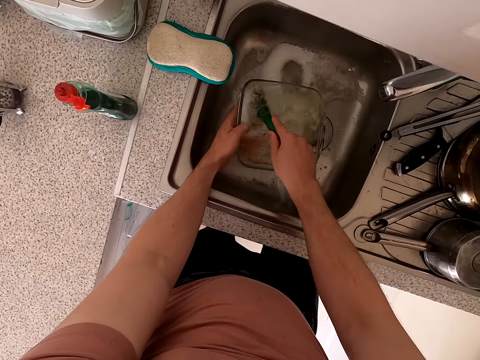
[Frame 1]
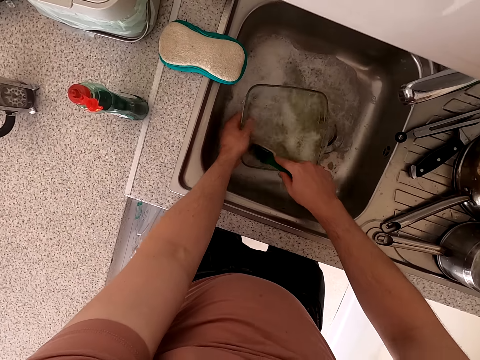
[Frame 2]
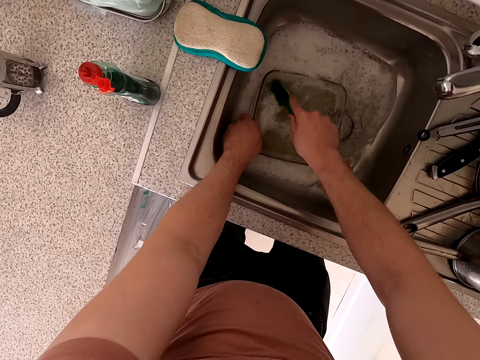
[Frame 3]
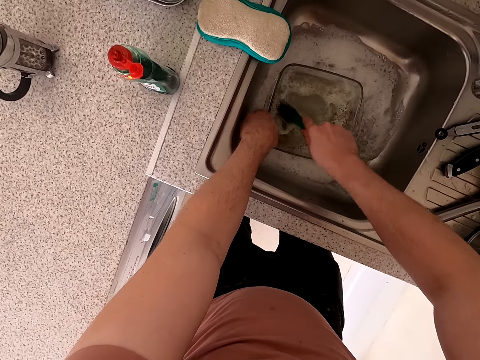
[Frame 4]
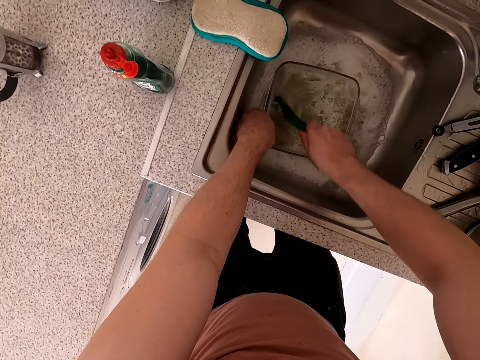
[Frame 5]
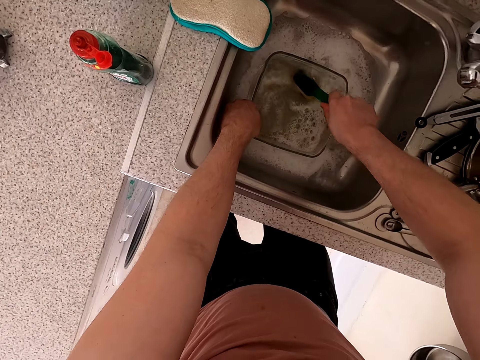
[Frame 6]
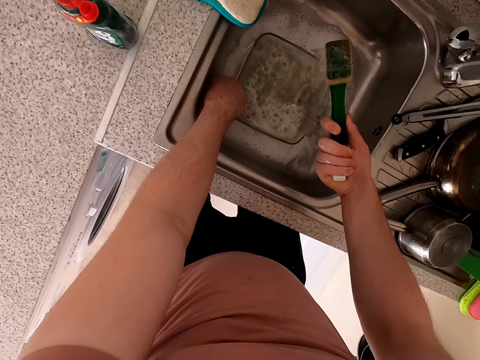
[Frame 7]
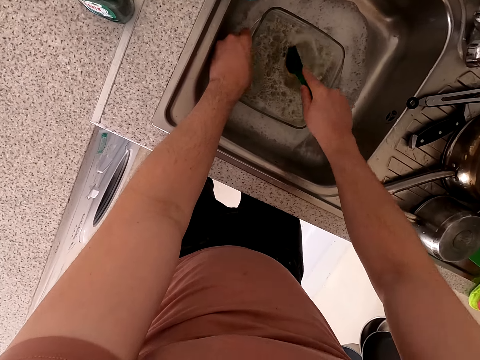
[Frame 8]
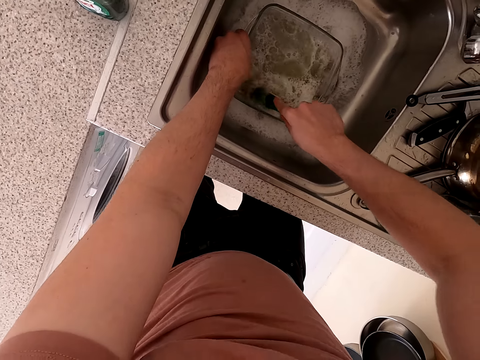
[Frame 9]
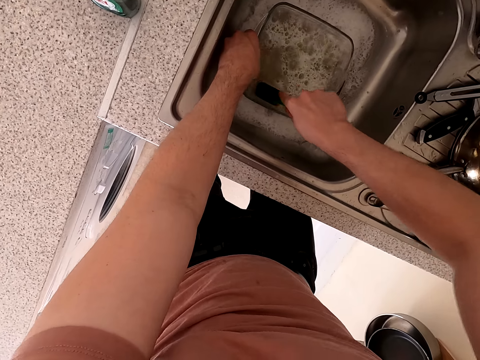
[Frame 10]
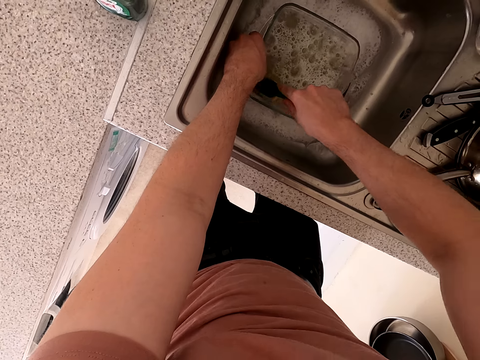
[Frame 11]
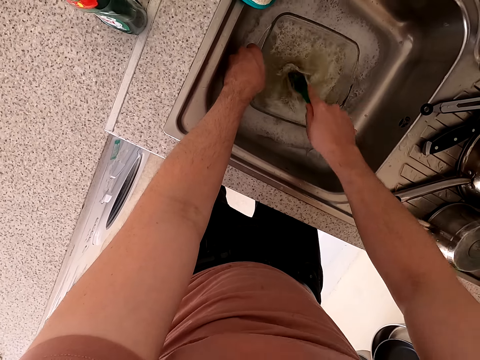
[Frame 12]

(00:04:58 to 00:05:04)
The camera wearer washes the bowl.

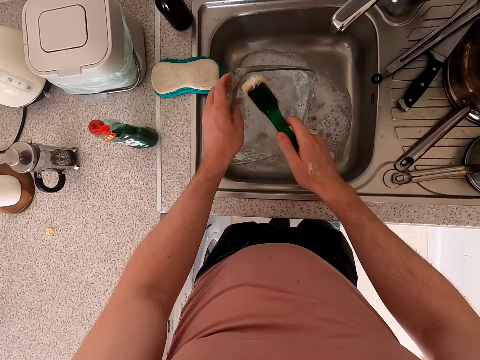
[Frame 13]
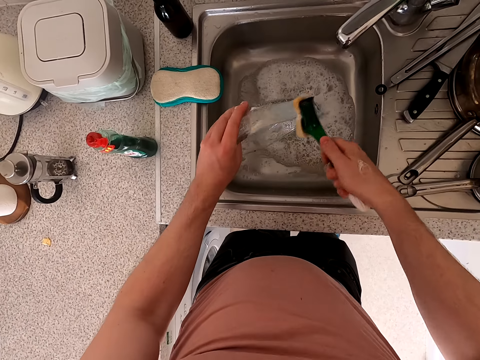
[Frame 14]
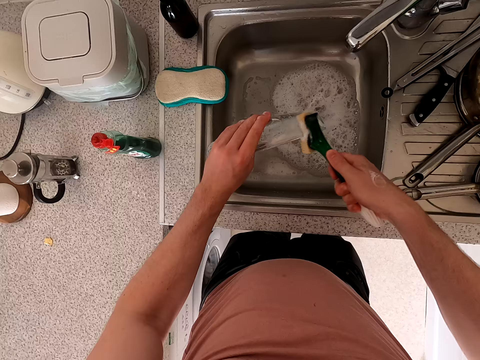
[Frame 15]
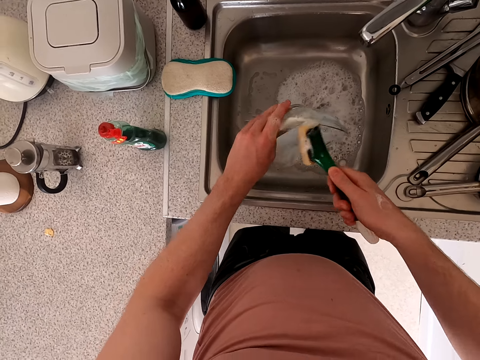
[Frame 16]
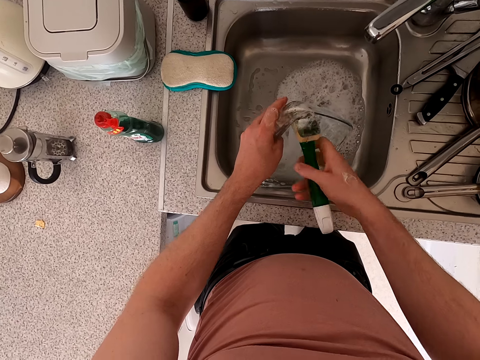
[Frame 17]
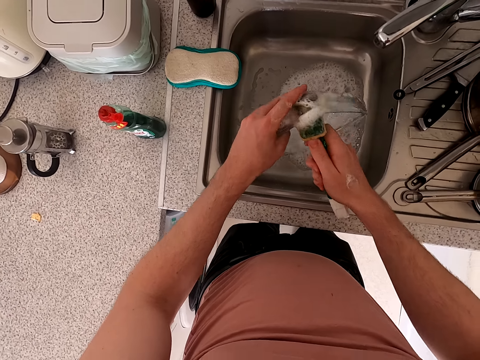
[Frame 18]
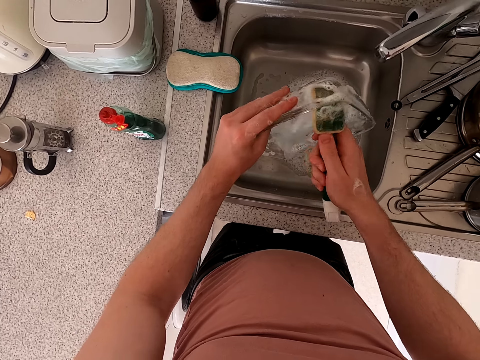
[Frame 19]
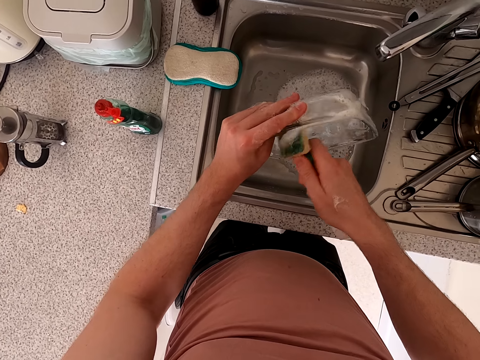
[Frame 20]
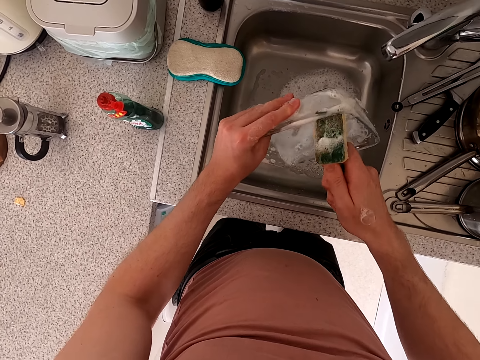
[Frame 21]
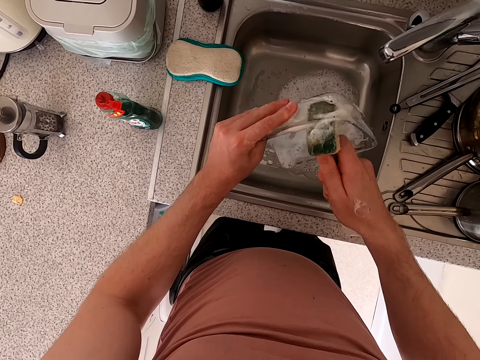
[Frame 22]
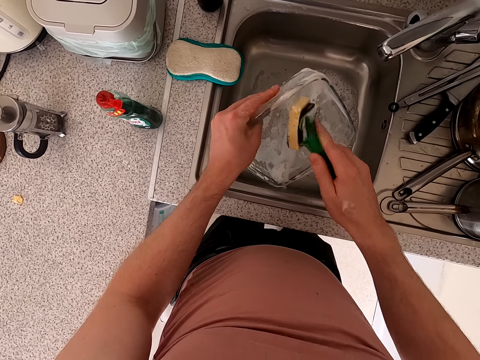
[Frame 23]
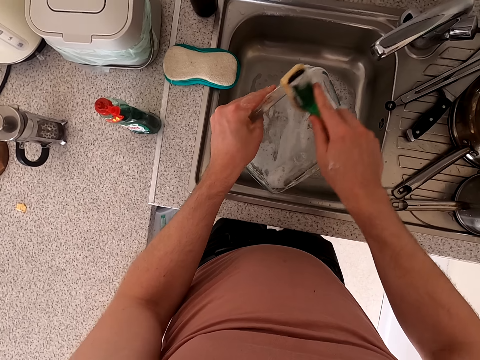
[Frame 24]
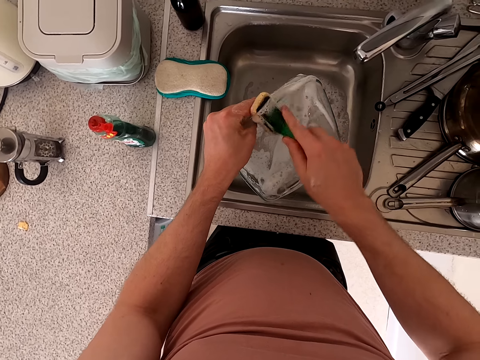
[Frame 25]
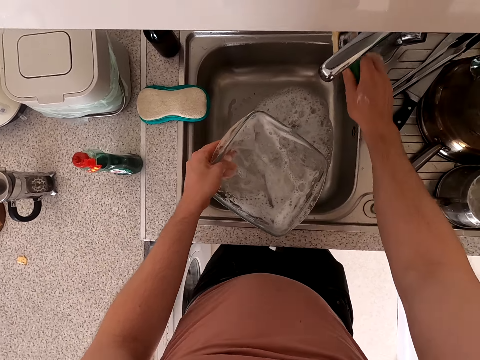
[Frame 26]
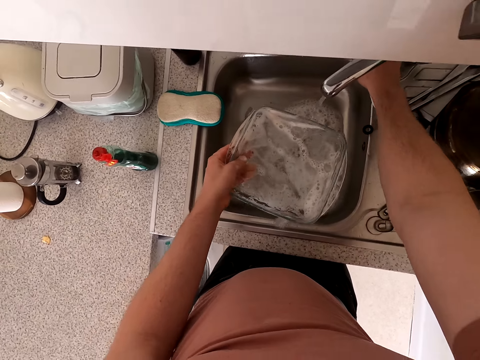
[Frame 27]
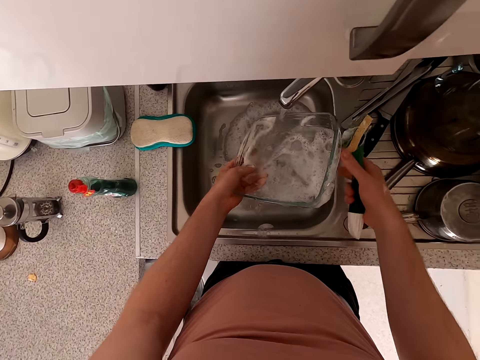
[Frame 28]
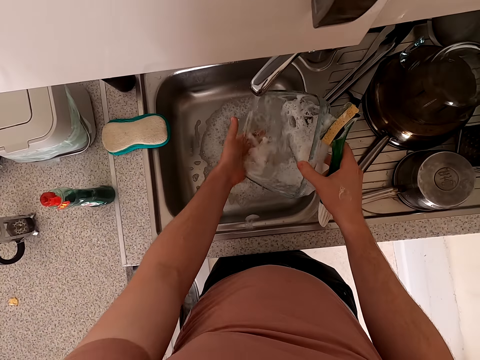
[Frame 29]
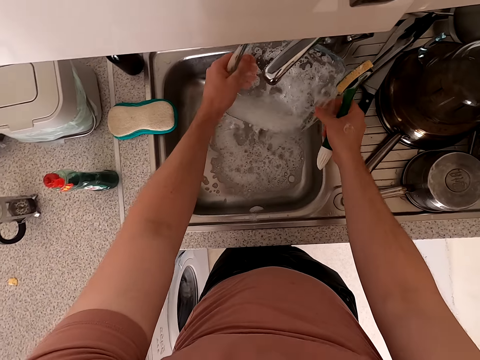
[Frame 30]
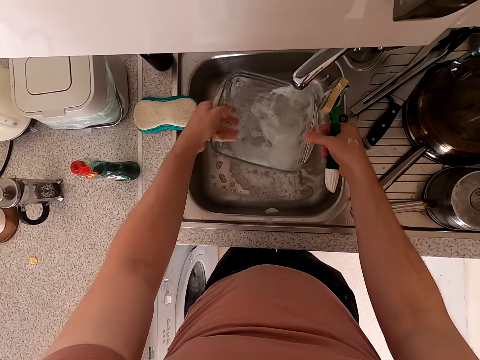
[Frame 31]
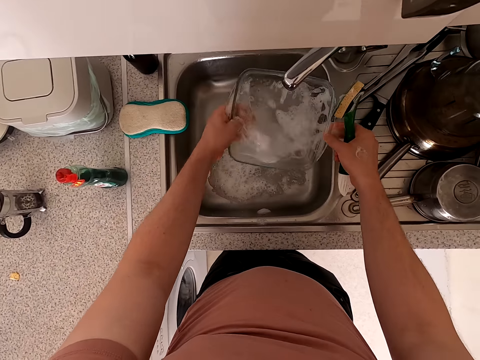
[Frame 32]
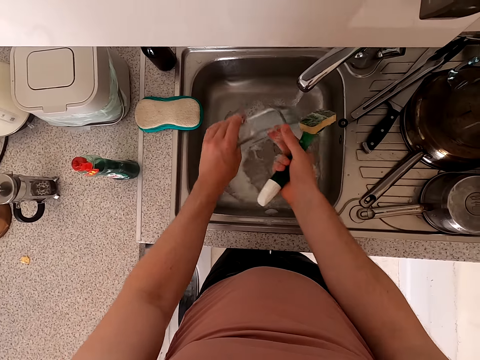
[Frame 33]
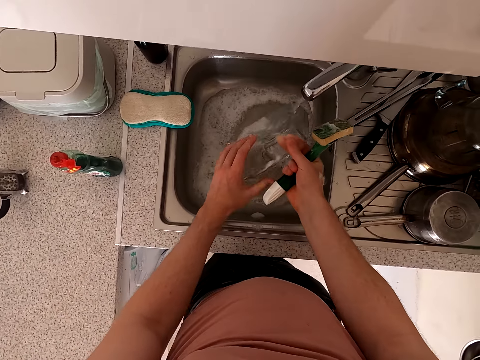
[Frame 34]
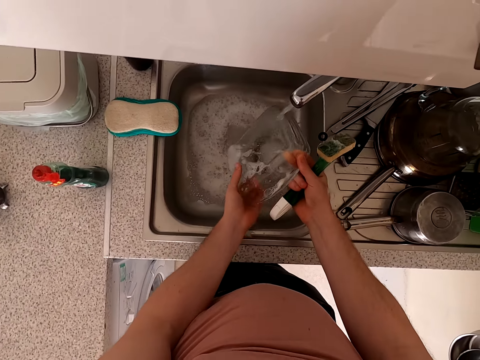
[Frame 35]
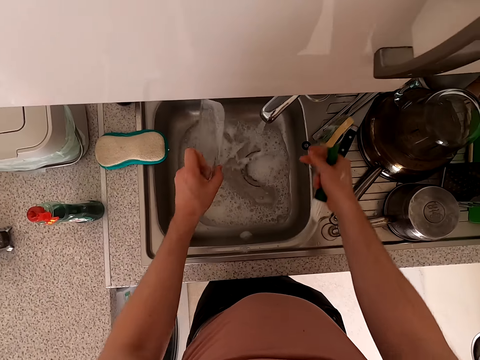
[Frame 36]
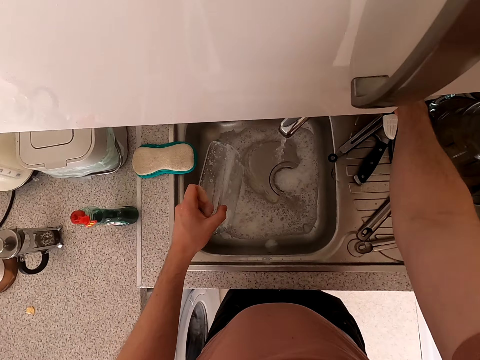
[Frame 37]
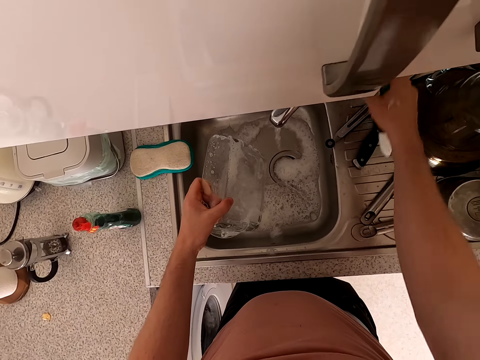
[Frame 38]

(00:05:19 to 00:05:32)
The camera wearer washes the bowl. They open the tap. They rinse the bowl.

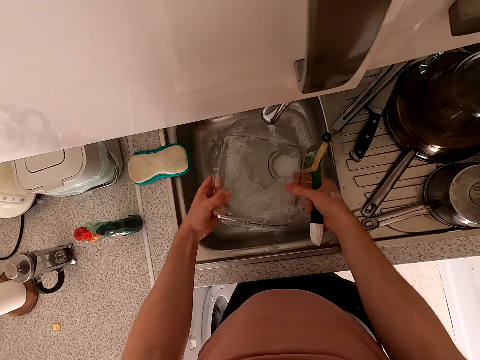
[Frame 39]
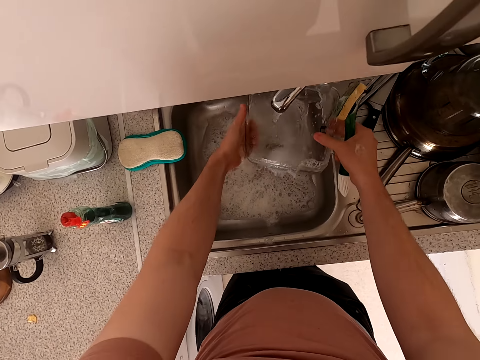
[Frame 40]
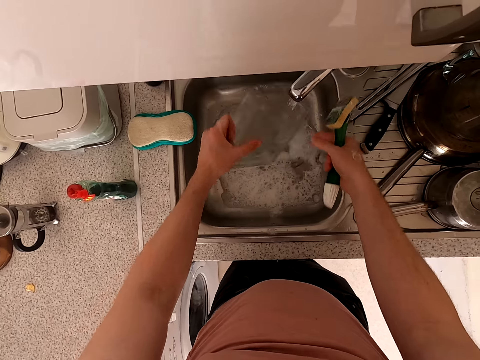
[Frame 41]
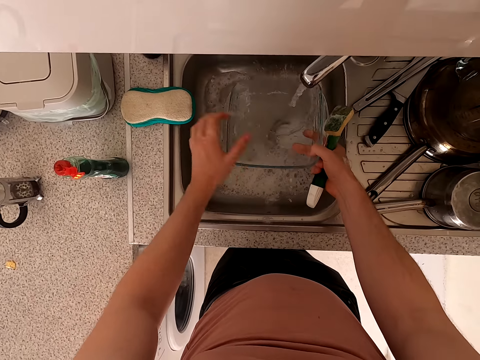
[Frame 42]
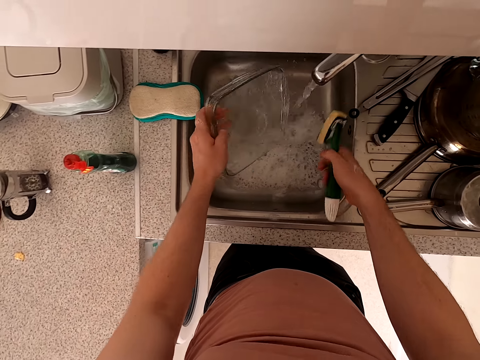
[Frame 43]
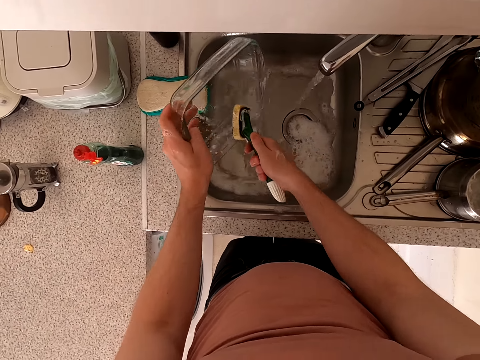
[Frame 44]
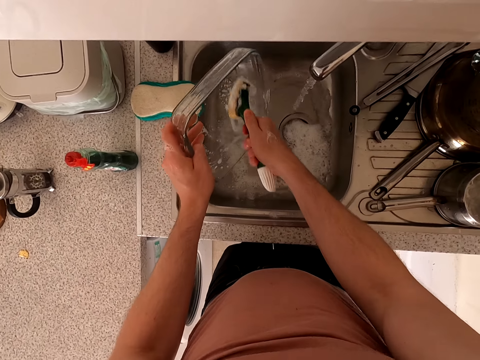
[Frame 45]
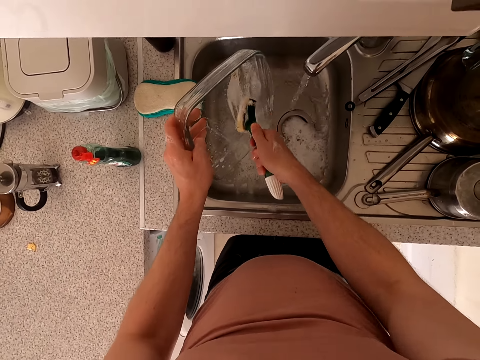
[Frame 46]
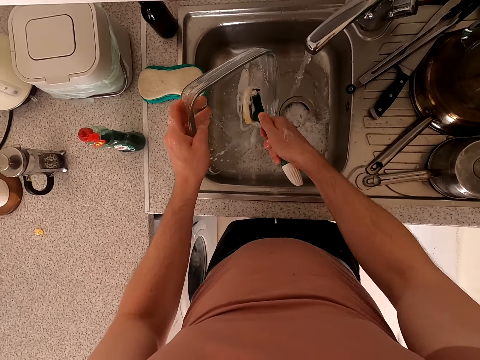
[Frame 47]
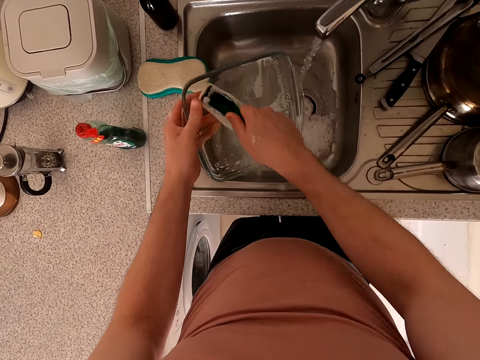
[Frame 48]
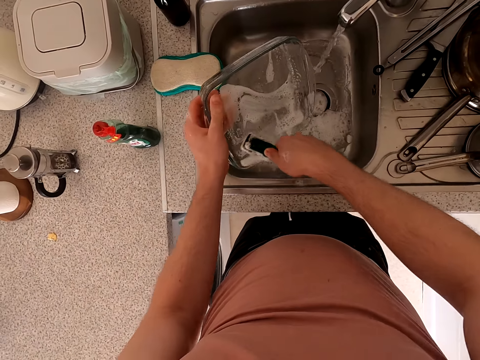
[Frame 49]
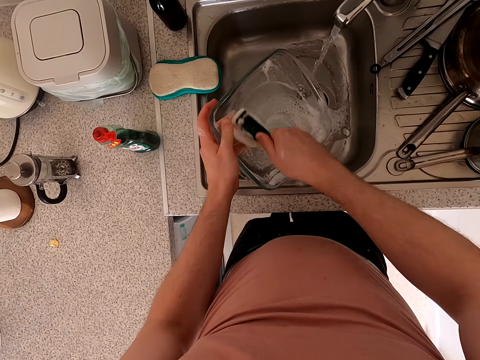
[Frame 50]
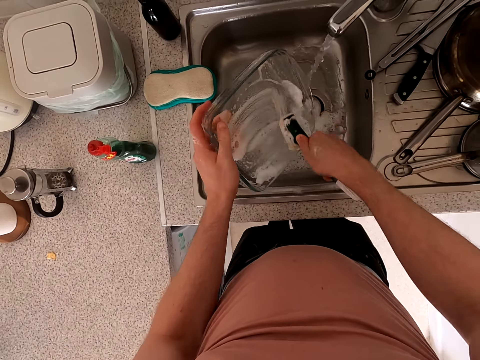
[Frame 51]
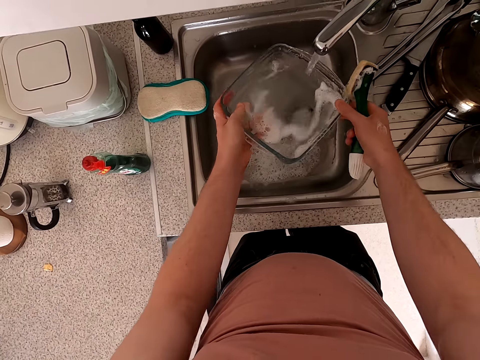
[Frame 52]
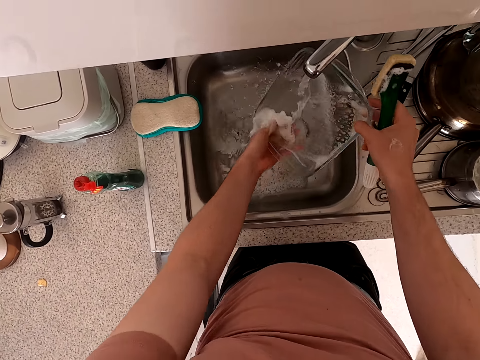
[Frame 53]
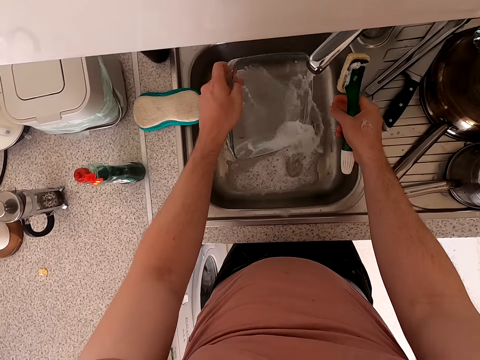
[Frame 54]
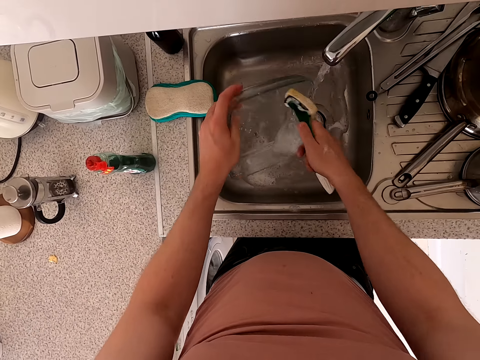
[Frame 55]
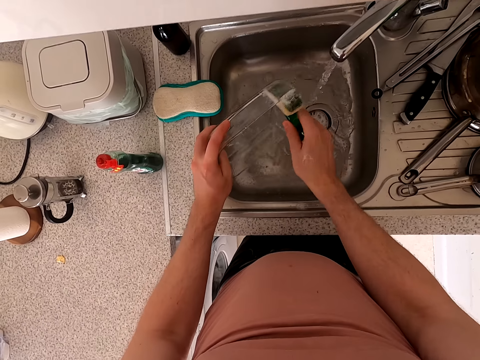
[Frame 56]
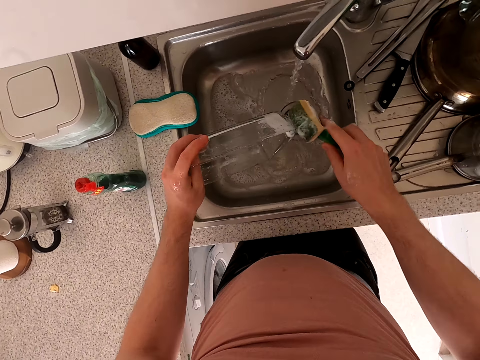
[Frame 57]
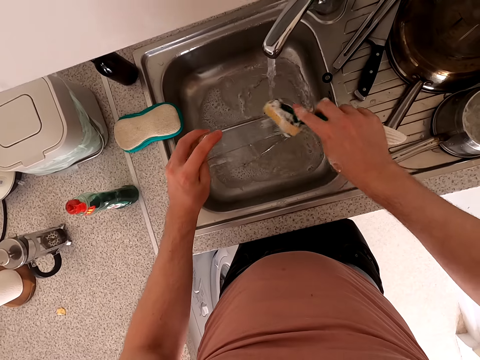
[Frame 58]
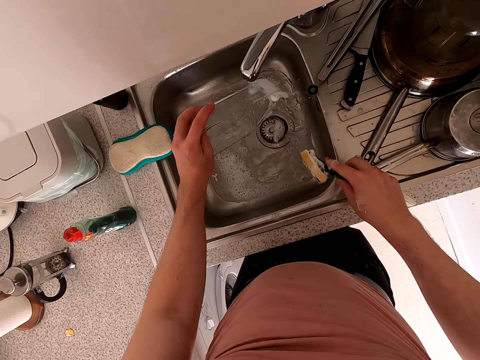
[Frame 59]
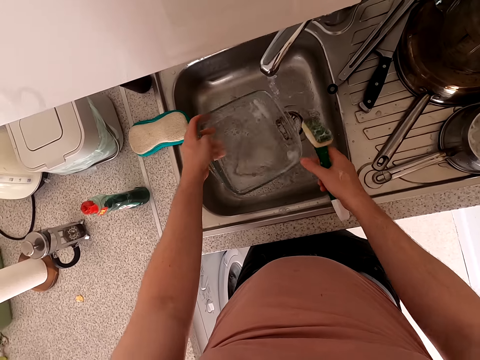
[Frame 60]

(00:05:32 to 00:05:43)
The camera wearer washes the bowl. They rinse the bowl.
